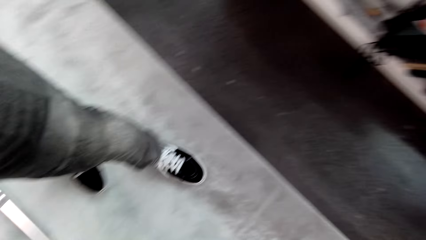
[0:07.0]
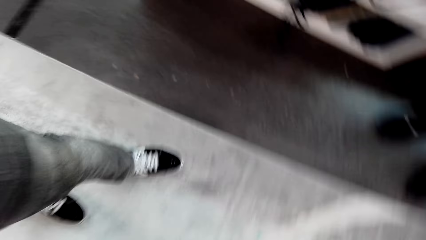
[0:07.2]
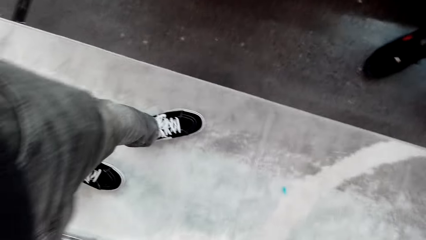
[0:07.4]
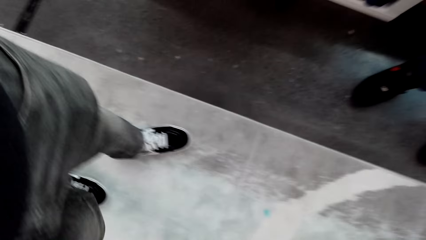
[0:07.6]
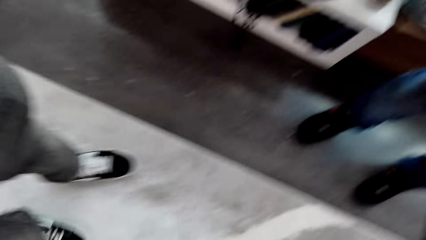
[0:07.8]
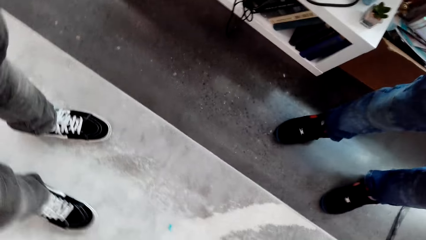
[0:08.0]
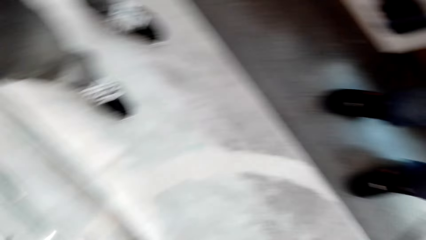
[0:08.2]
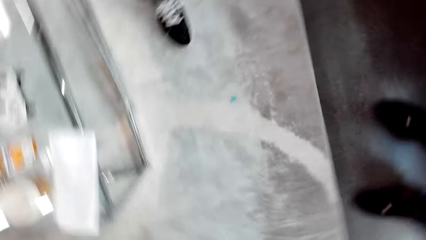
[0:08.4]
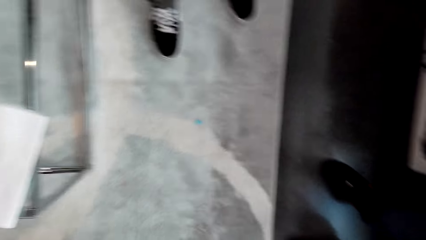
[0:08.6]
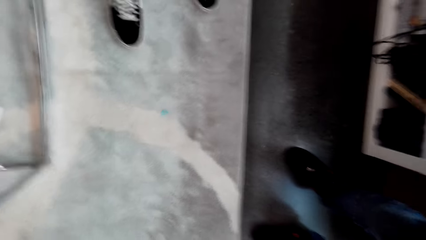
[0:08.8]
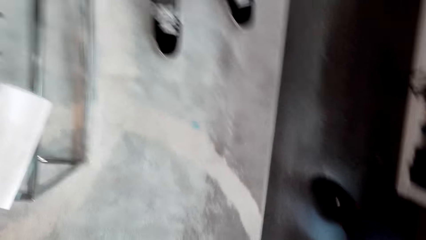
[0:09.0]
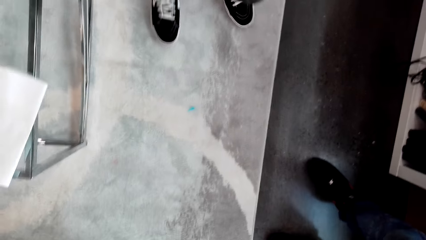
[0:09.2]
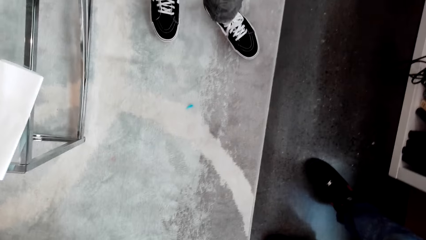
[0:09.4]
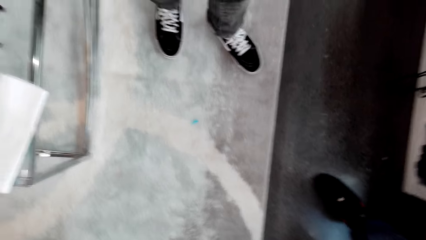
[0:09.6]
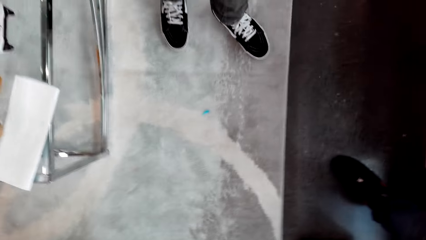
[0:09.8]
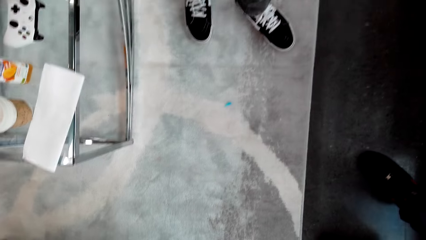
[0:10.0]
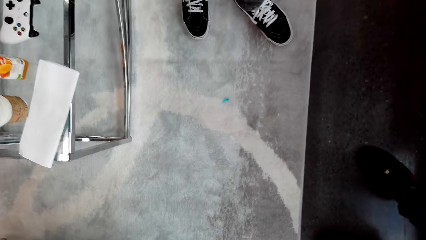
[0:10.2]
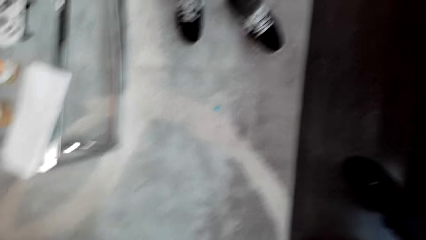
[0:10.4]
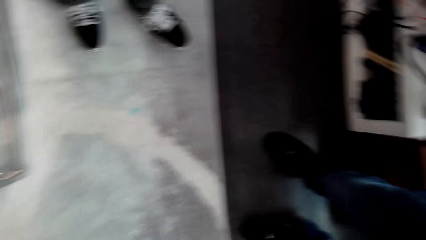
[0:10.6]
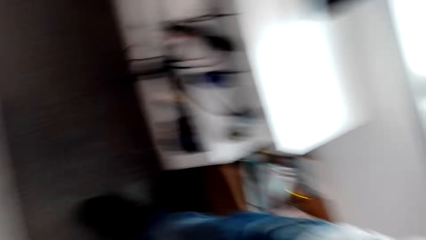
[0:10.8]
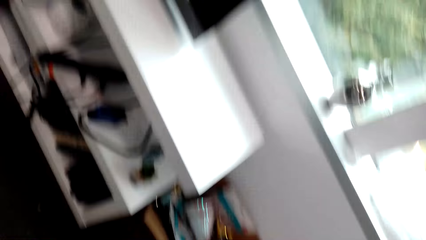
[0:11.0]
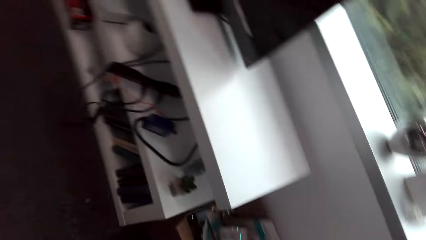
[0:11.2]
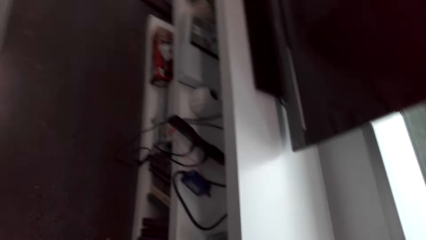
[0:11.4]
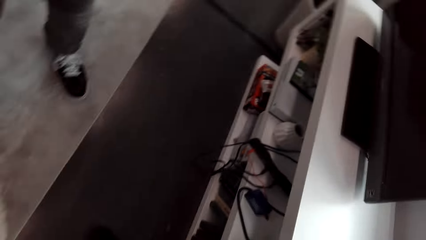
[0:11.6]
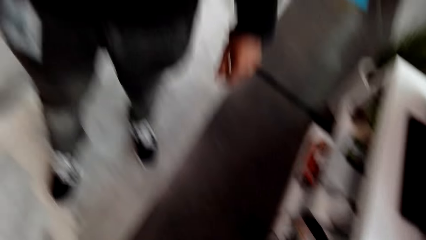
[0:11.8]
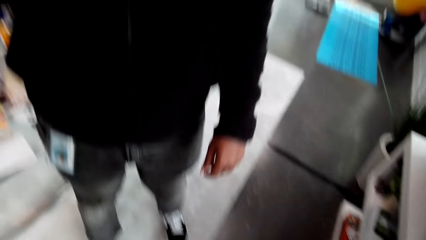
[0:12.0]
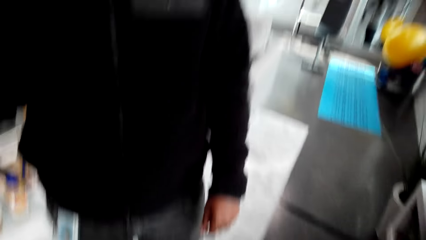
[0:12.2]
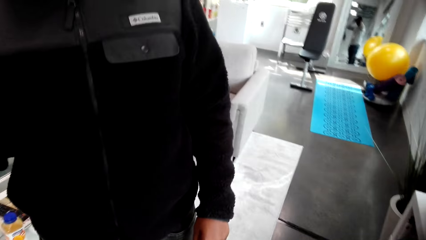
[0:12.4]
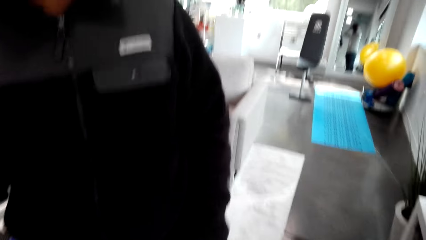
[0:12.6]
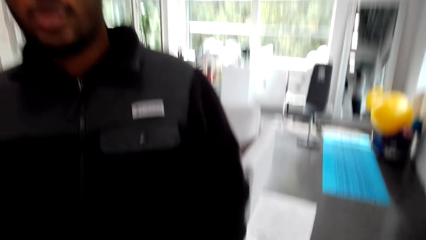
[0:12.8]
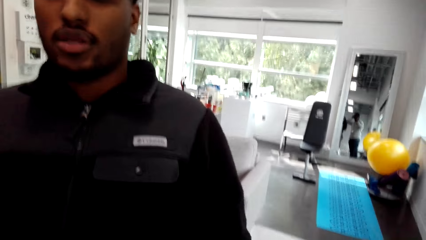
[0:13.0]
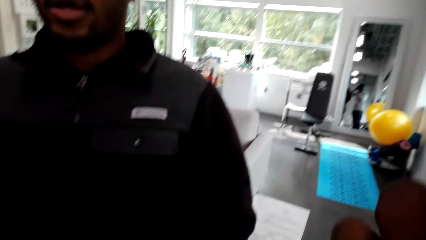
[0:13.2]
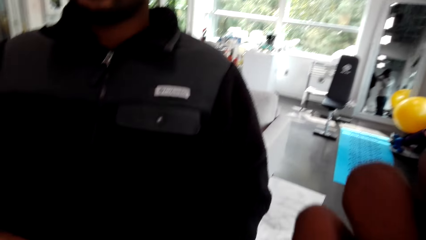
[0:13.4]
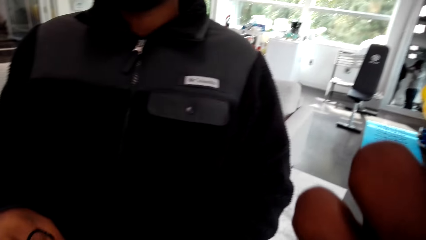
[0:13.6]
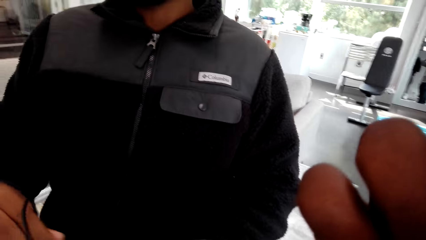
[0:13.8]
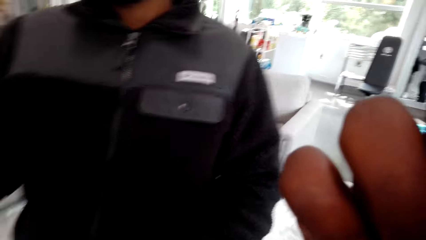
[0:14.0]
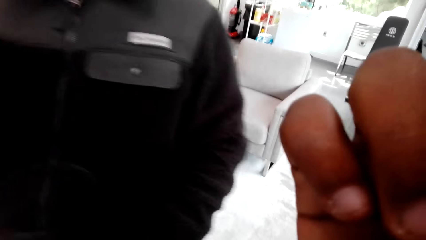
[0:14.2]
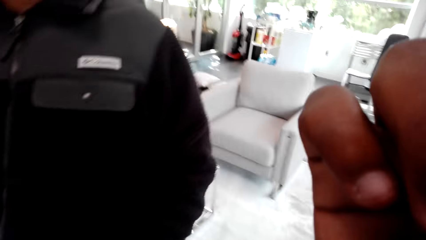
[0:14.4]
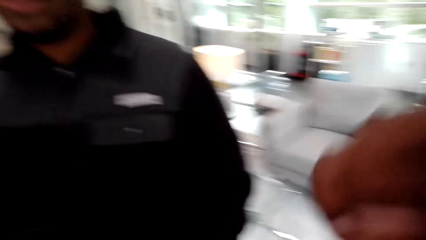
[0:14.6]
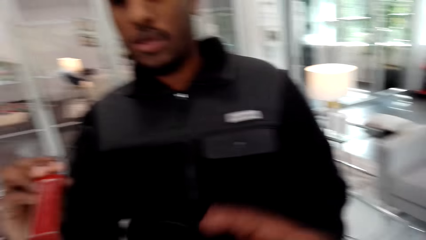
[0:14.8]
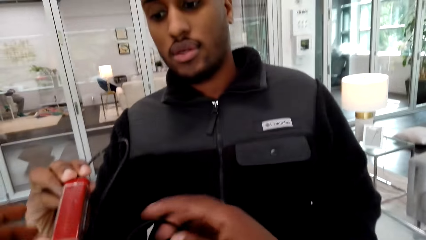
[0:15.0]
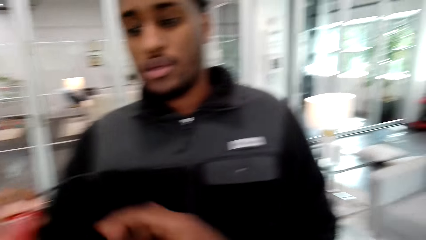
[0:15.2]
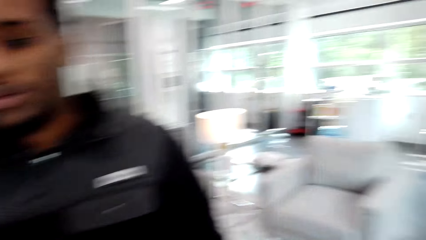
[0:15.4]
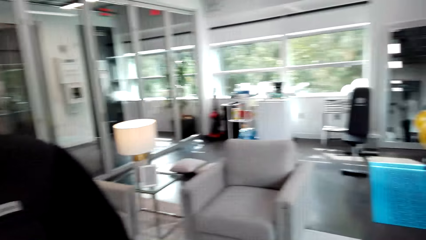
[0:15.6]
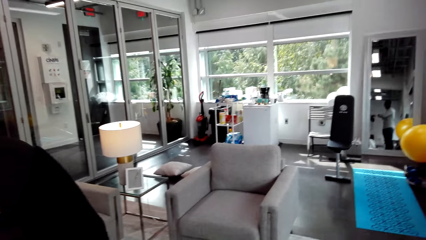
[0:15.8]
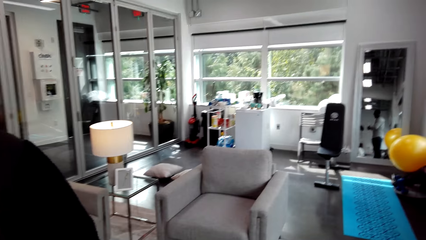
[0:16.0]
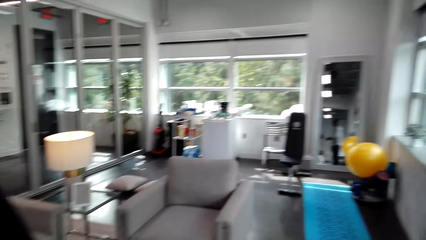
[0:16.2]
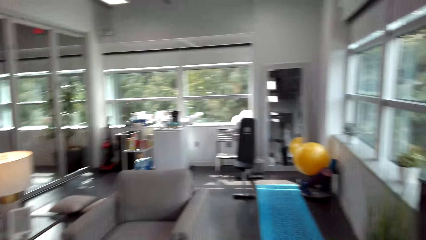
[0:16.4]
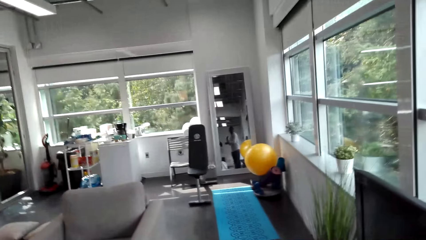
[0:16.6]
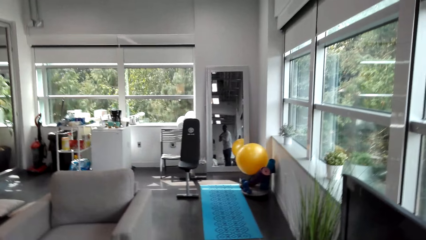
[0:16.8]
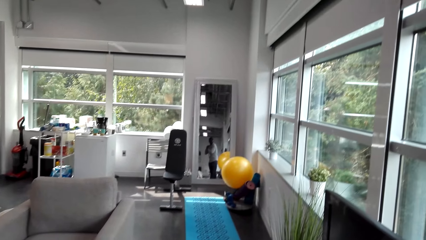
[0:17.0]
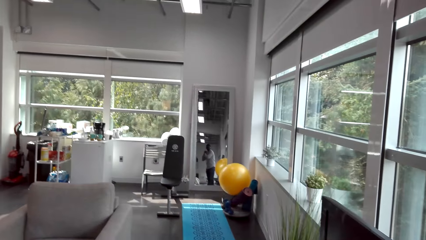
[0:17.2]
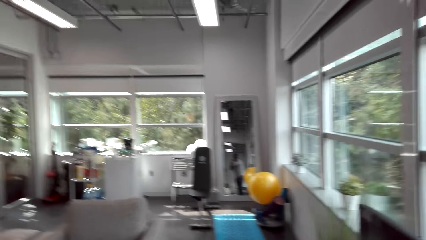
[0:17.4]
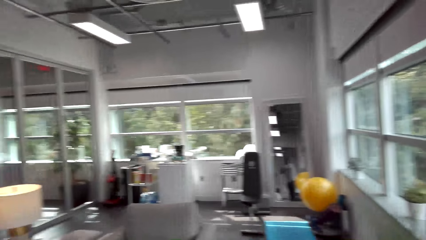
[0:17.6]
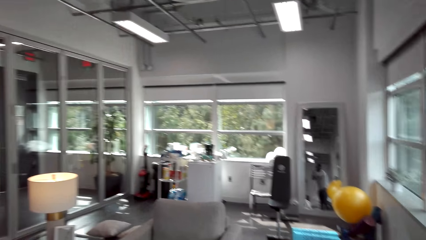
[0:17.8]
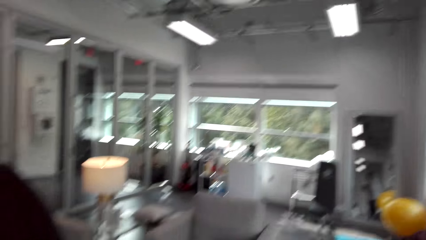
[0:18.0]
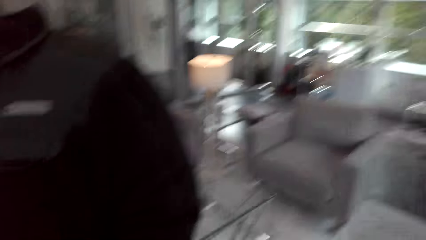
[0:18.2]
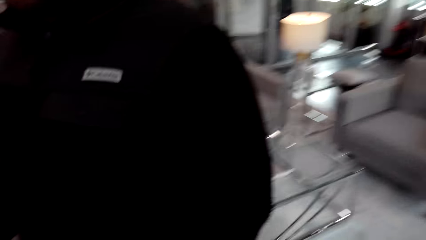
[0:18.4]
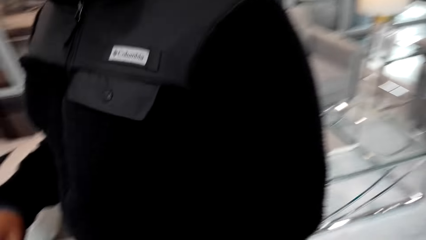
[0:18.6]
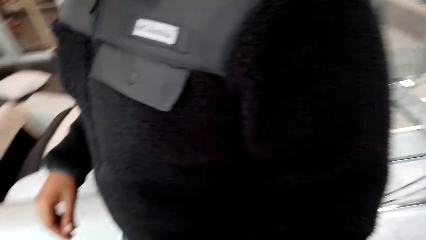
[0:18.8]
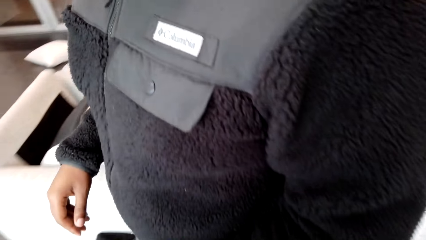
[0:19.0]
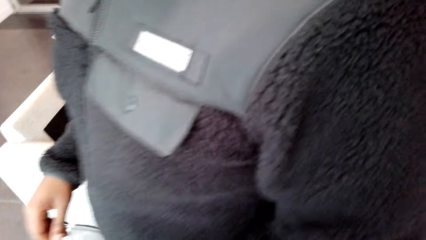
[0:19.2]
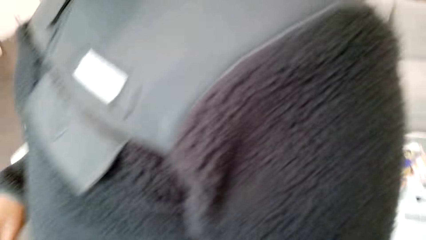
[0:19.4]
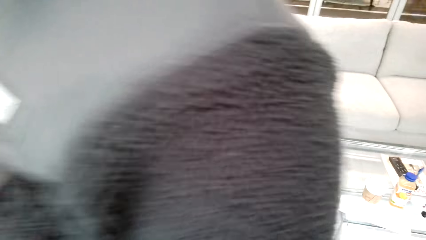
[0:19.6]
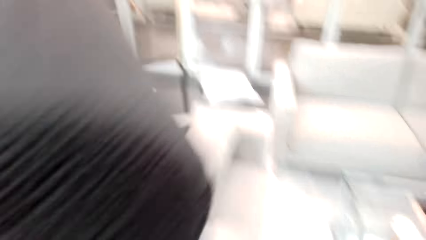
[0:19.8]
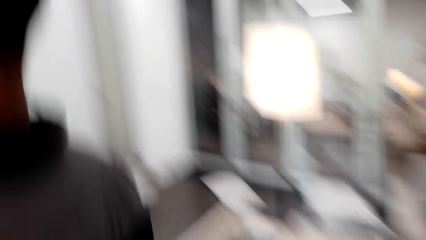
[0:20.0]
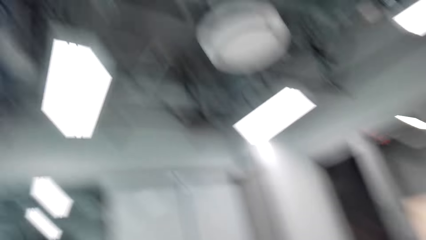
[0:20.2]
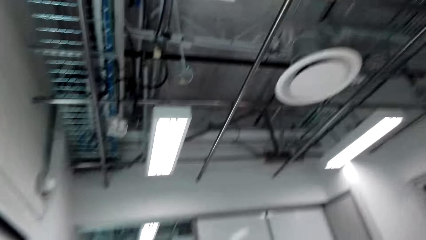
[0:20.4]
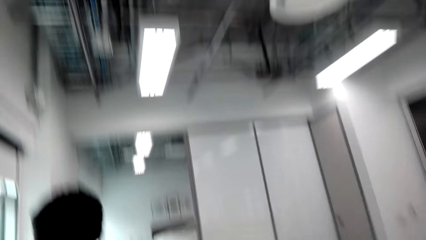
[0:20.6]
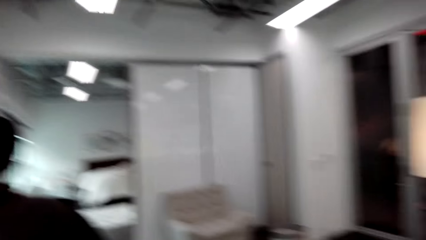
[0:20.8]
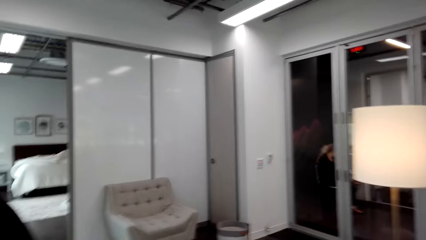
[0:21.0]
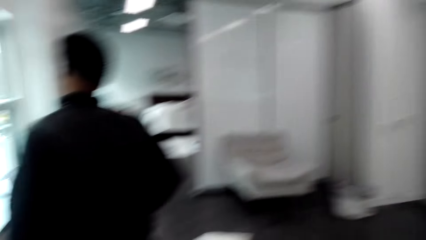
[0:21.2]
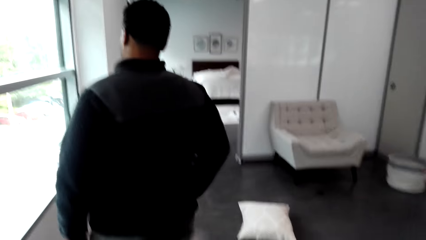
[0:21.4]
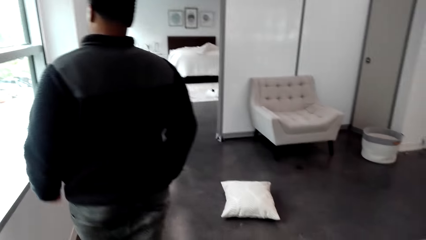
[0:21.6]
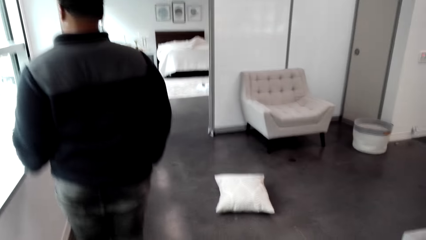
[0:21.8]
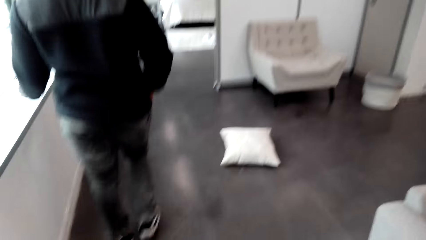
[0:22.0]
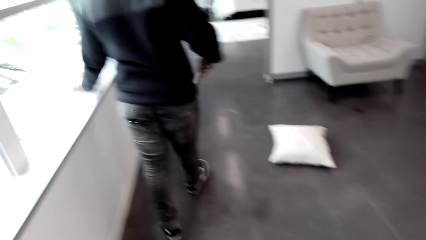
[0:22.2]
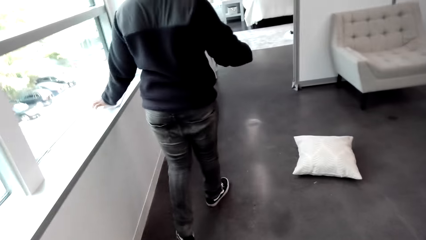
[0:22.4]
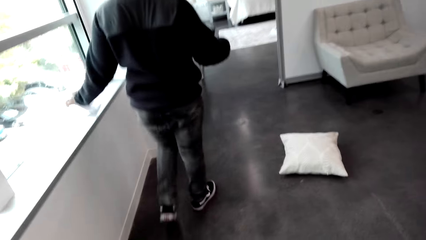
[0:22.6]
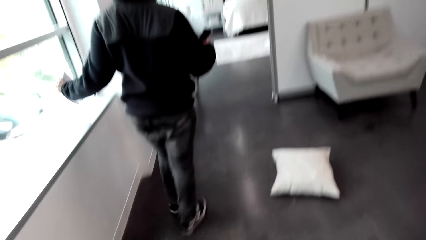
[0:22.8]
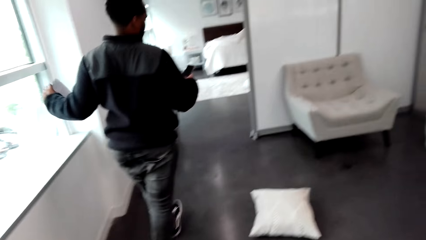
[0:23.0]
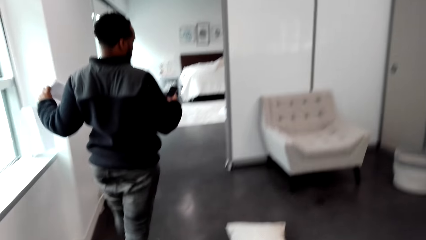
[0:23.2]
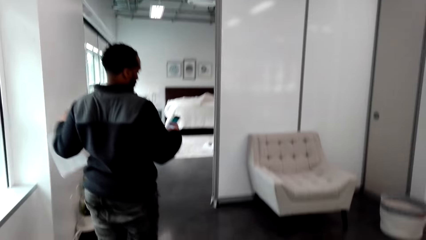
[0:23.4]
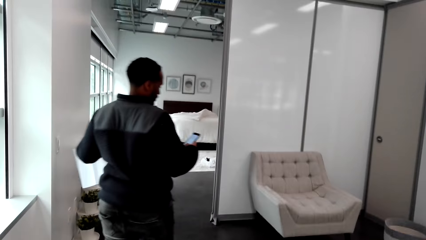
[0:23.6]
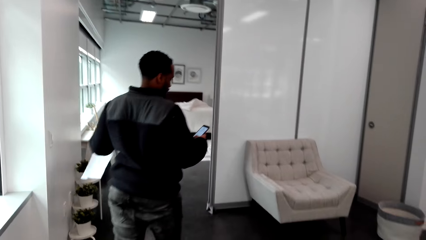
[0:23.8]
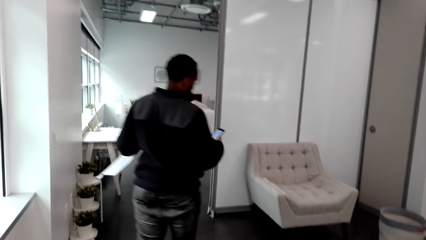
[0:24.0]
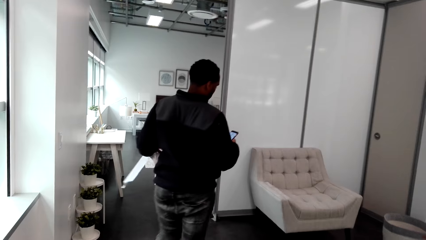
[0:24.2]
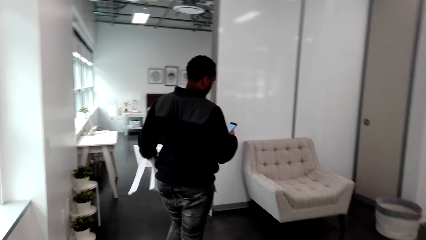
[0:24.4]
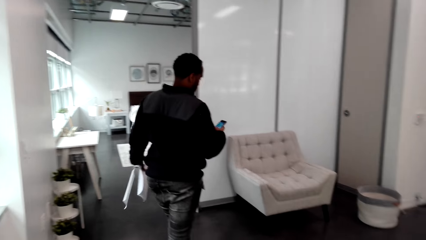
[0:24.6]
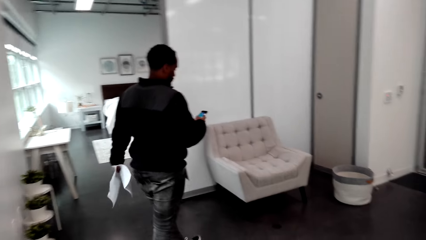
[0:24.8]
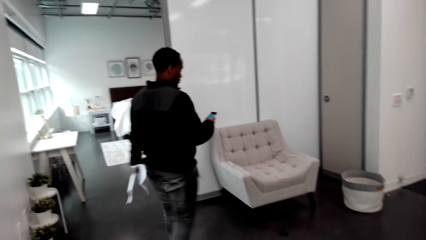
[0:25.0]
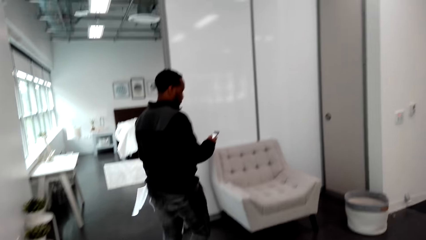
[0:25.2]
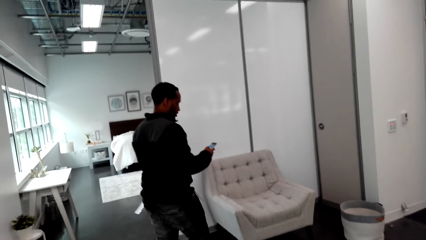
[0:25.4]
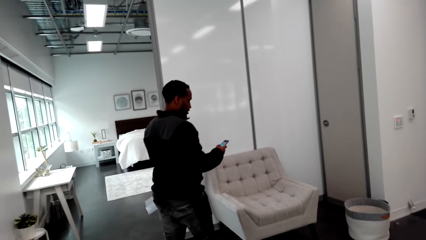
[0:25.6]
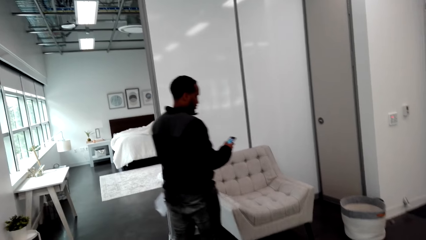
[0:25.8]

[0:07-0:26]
The camera wearer adjusts the camera. They turn around the room. A man walks around the room. The man picks up a paper and operates a phone.
